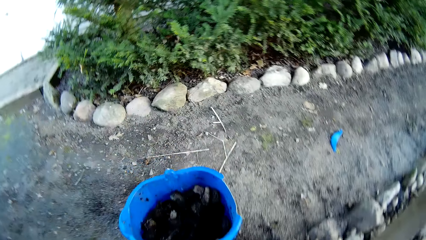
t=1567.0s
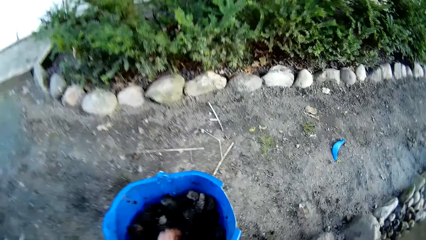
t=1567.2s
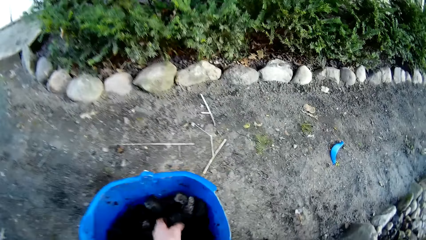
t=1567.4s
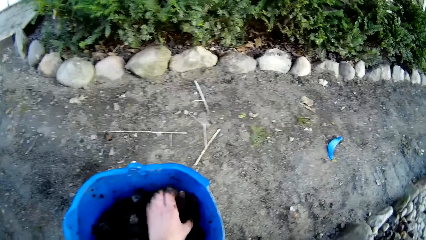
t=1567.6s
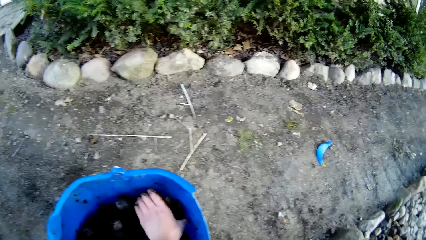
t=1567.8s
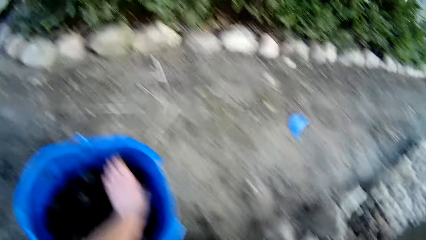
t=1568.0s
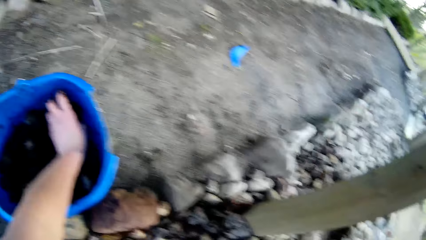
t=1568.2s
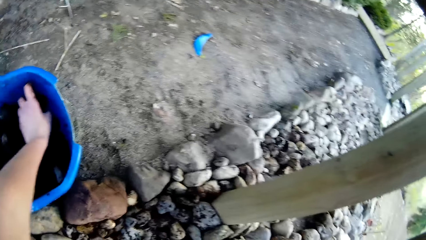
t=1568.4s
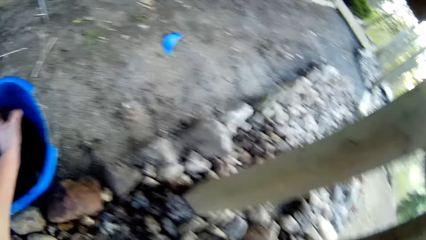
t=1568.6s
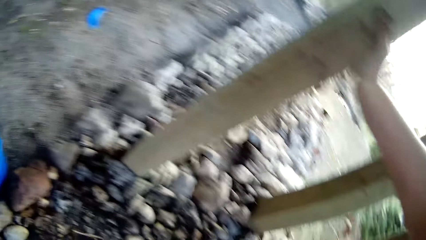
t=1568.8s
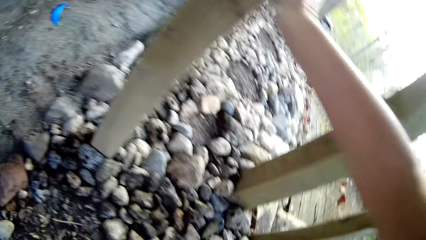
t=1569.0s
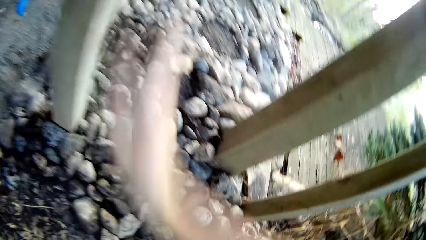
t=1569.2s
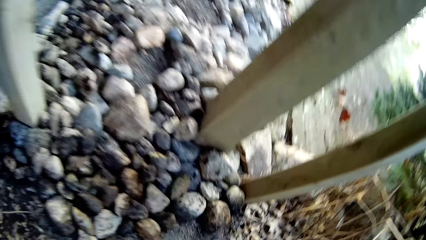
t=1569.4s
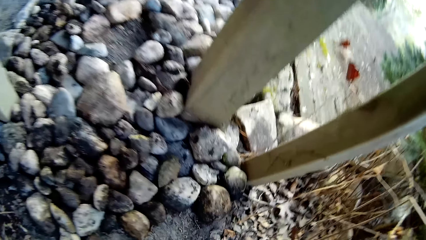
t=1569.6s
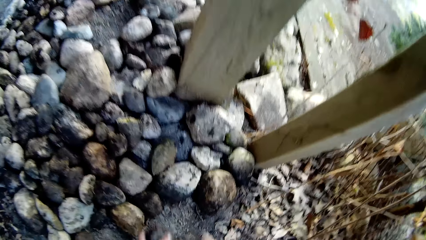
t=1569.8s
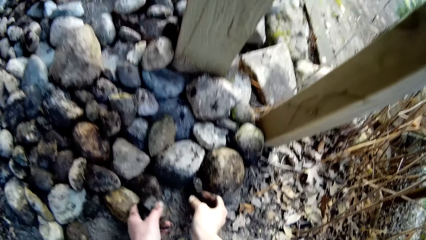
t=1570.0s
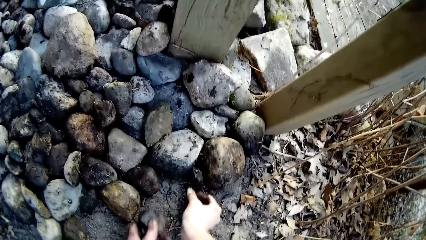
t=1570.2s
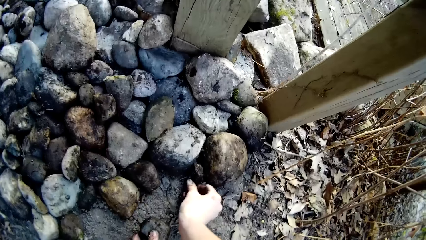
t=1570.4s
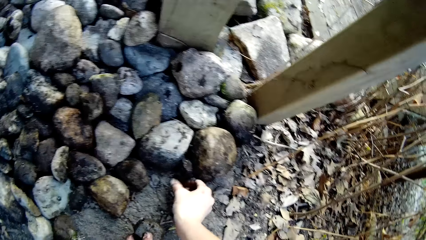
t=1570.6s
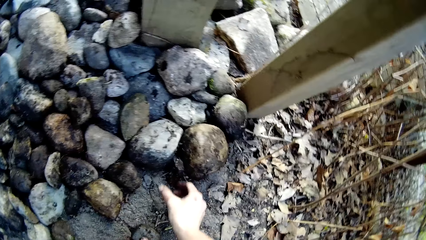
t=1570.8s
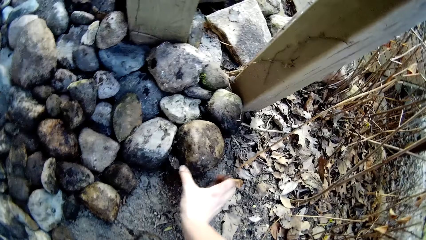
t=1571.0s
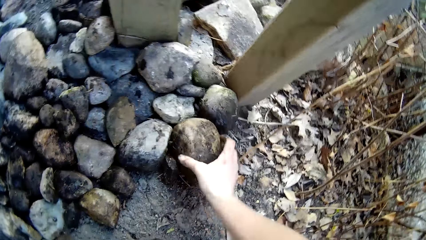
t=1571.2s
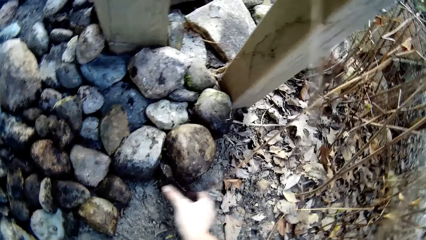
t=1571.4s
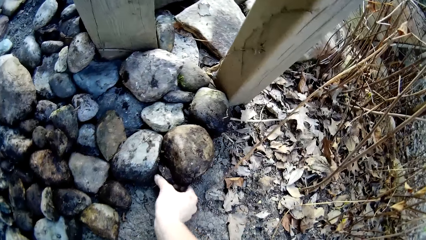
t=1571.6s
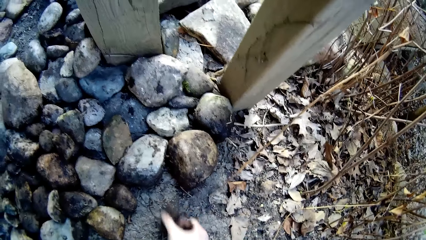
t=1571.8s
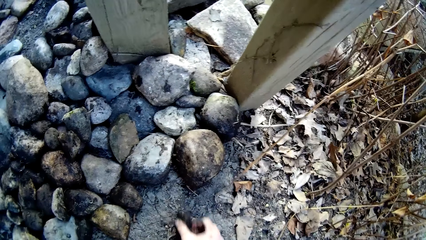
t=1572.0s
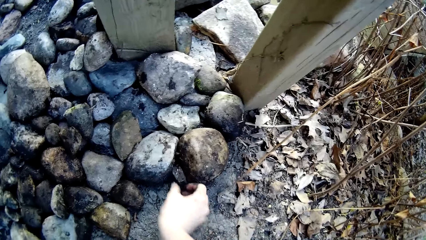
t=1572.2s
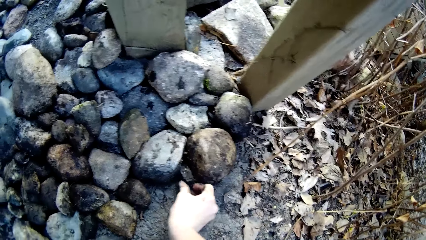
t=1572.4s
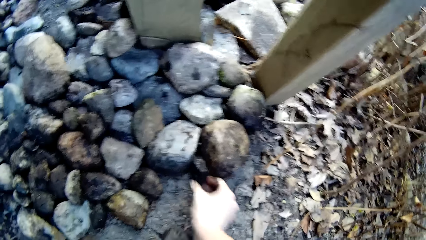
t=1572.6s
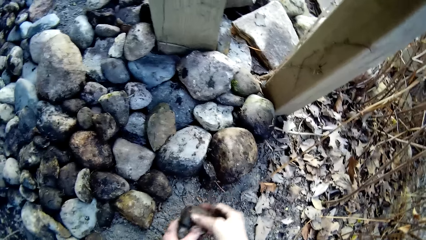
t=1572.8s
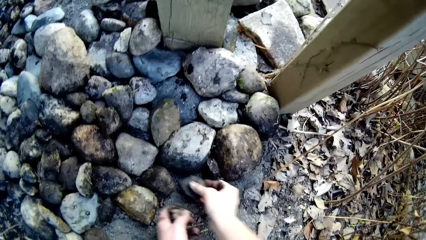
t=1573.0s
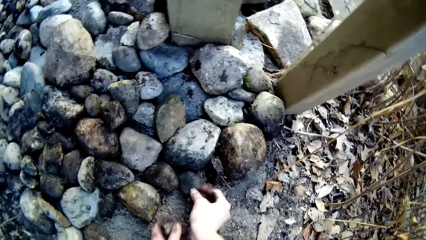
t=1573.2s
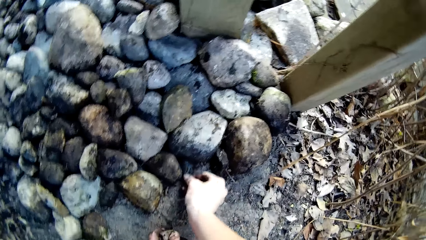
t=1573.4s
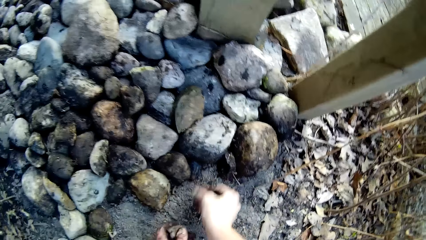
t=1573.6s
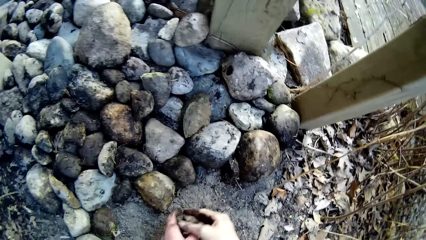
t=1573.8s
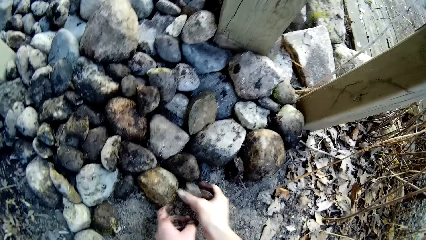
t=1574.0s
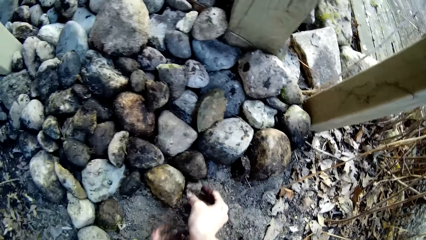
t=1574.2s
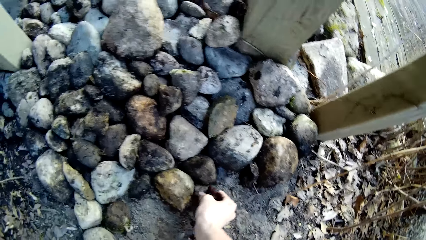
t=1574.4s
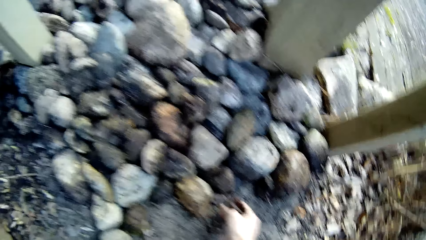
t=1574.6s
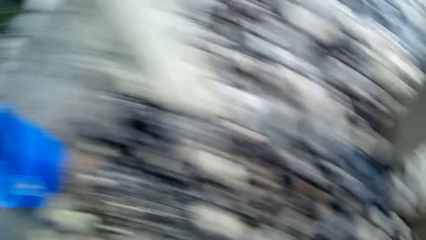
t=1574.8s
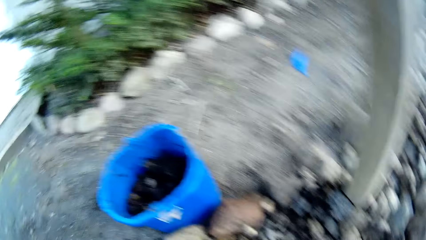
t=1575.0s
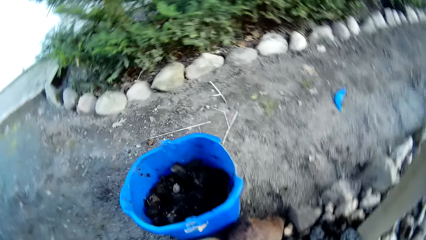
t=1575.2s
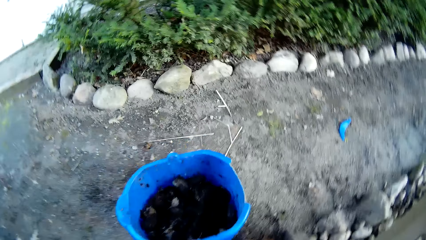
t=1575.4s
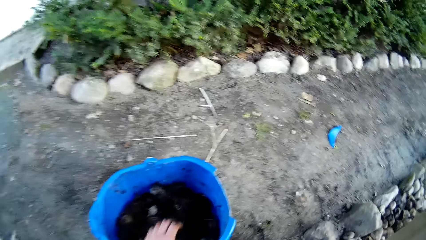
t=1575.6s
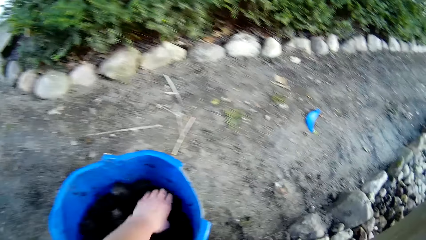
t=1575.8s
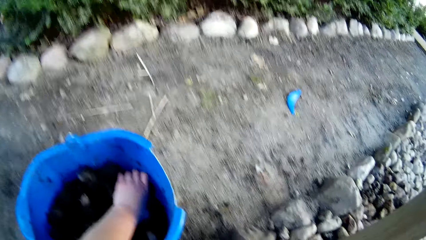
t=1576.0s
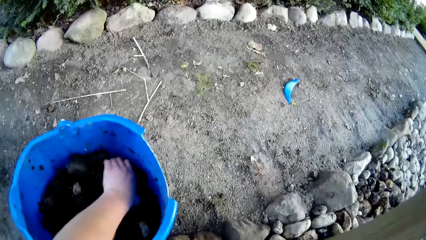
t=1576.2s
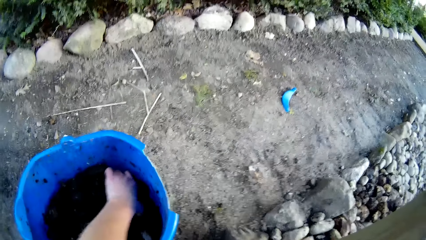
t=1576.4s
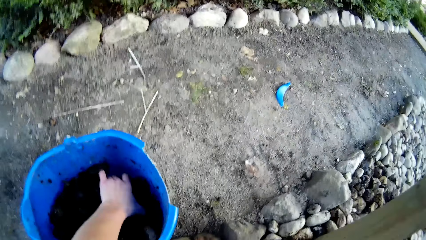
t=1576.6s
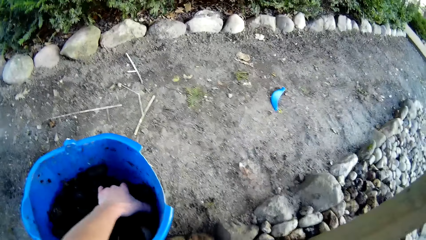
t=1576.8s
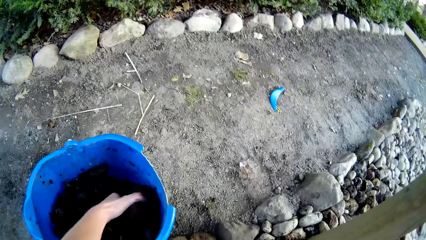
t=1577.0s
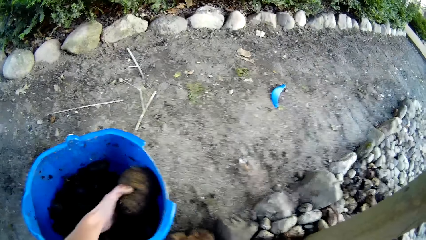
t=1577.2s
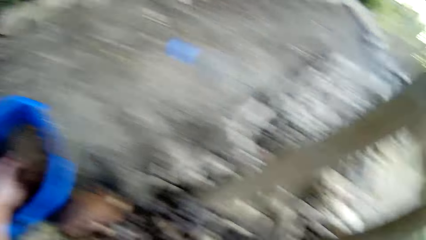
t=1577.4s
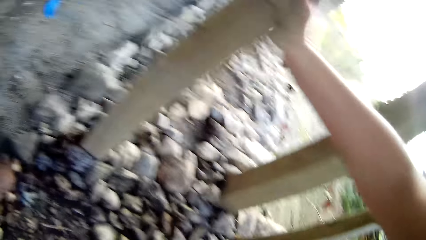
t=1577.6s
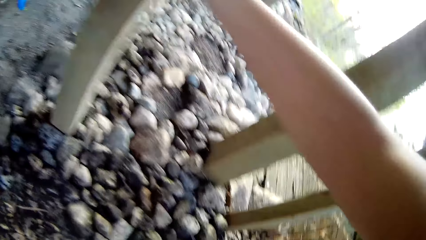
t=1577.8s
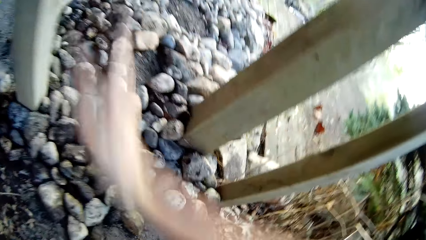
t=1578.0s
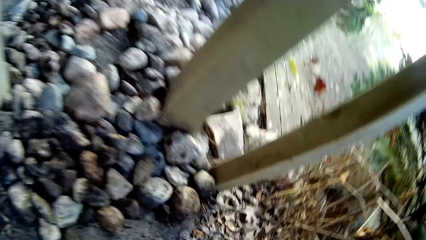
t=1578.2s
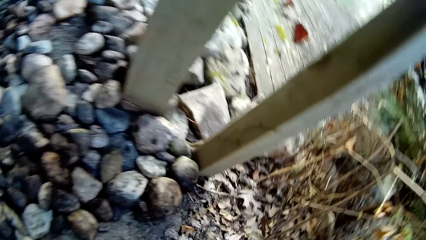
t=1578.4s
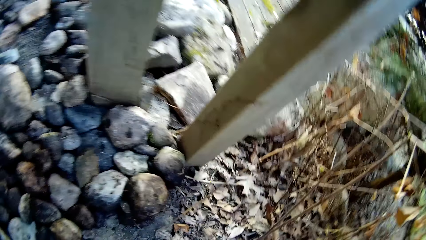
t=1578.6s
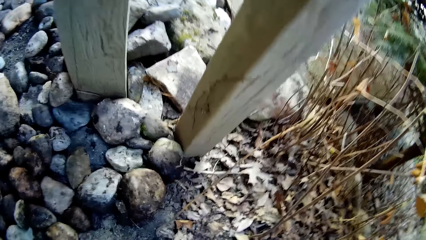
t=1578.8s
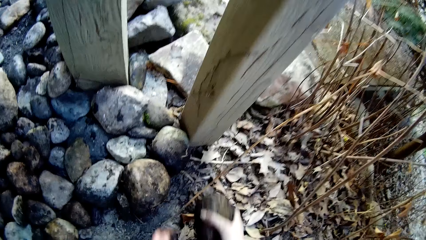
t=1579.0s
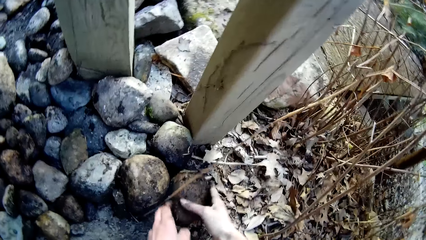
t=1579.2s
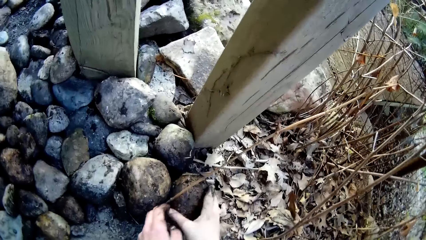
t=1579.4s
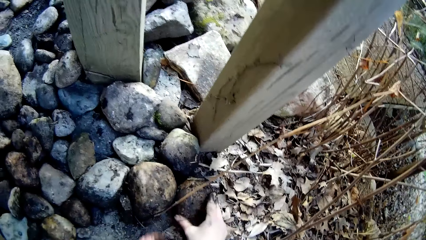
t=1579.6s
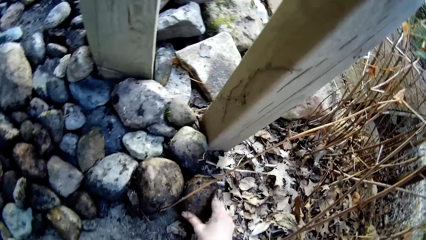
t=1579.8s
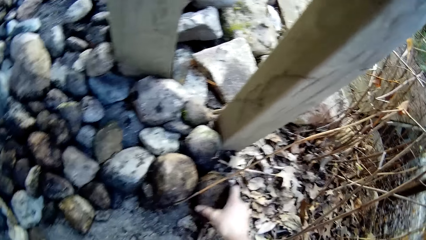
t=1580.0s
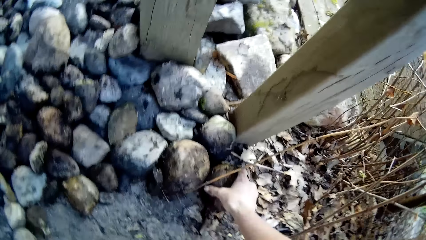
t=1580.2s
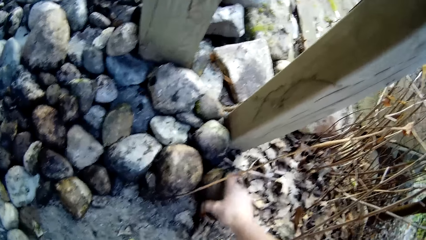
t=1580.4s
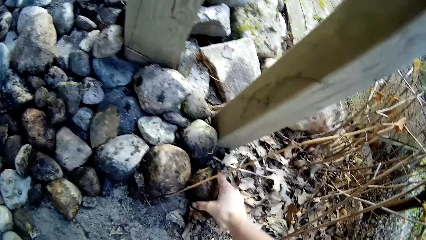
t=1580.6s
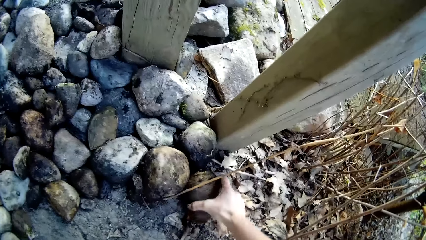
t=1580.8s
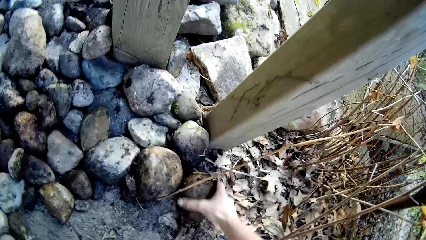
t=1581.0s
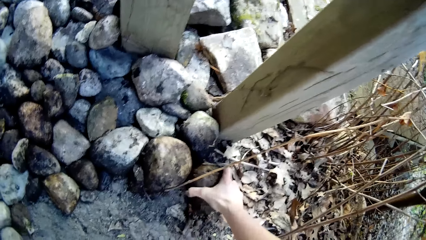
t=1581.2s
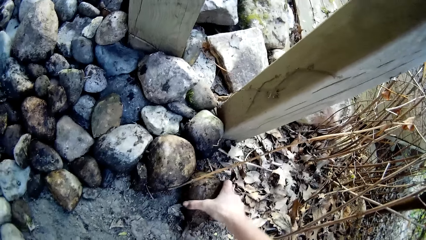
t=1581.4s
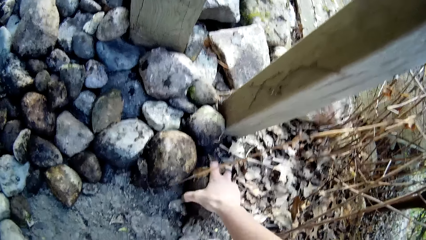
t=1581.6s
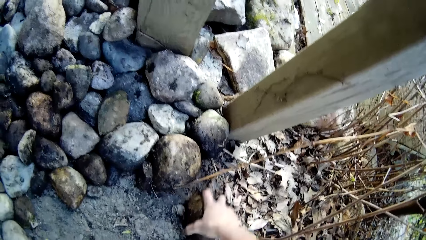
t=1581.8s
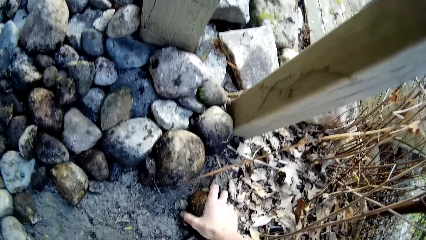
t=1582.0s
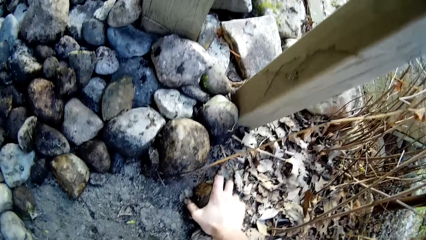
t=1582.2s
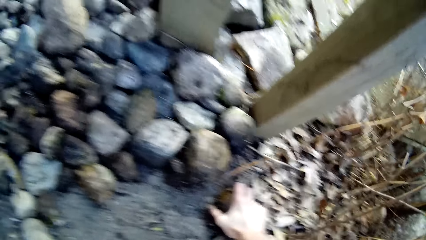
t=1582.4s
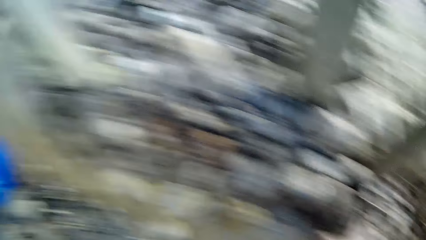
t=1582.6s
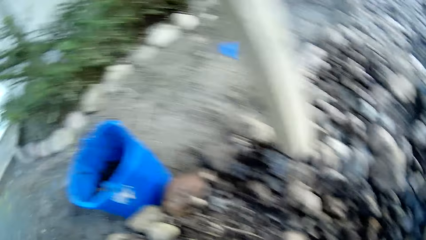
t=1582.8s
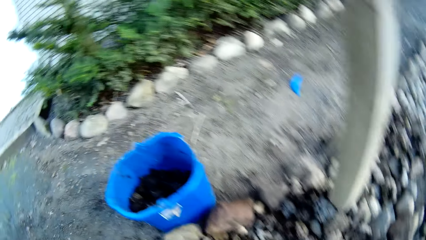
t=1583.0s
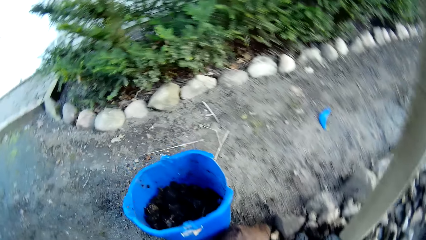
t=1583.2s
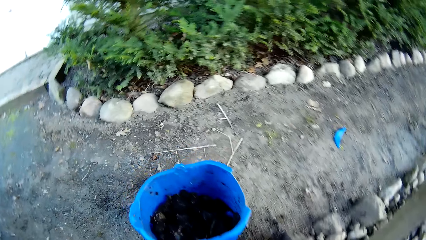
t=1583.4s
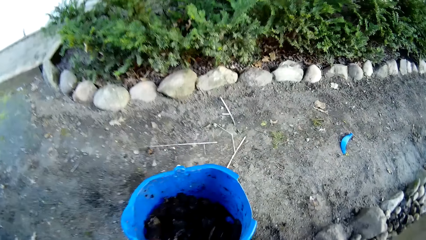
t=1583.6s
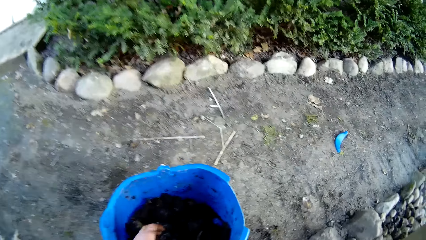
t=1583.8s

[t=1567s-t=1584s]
The camera wearer picks a stone from the bucket with his left hand. He drops the stone on the ground with his right hand. He arranges the stone on the ground with his right hand. He picks a stone from the bucket with his left hand. He drops the stone on the ground with his right hand. He arranges the stones on the ground.
